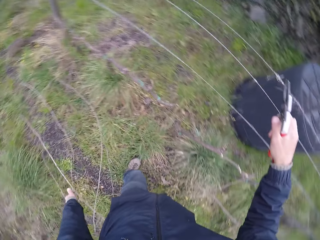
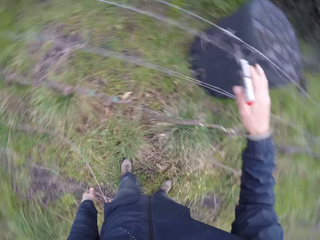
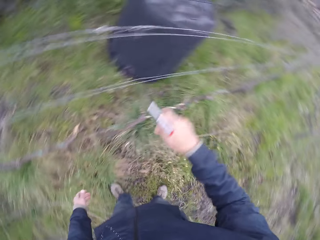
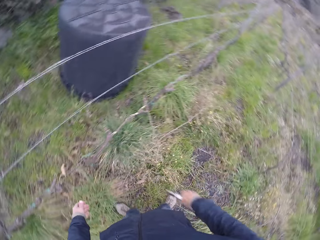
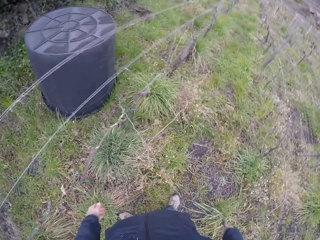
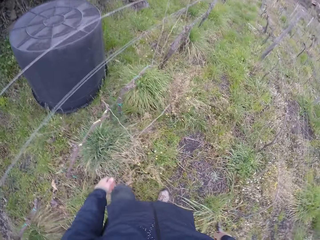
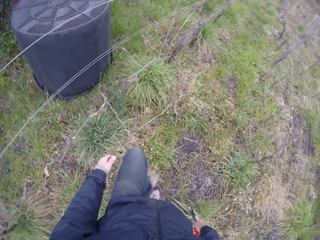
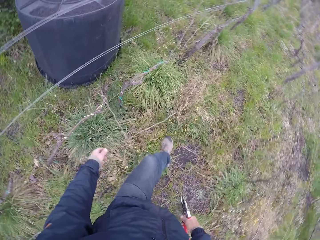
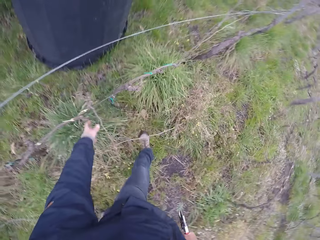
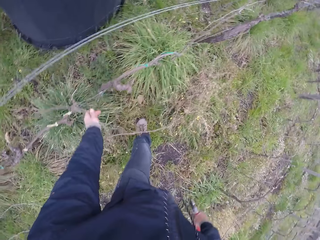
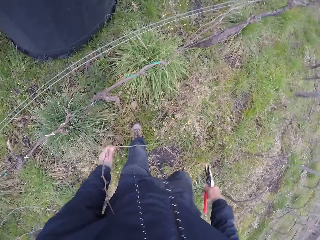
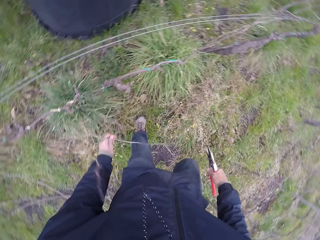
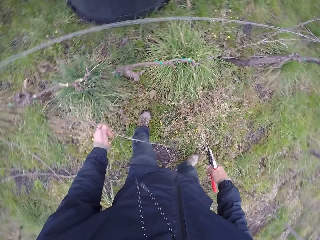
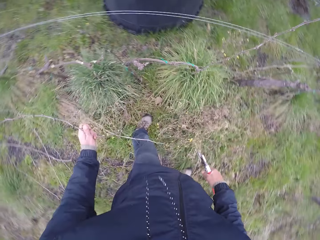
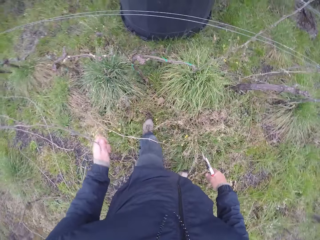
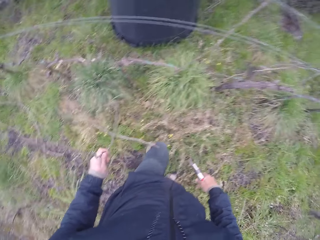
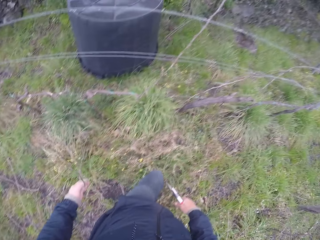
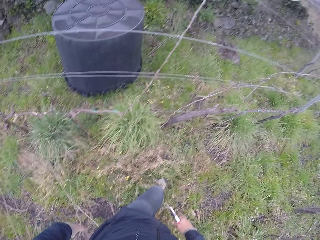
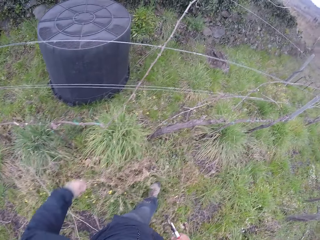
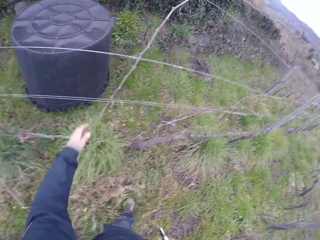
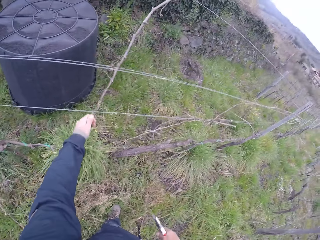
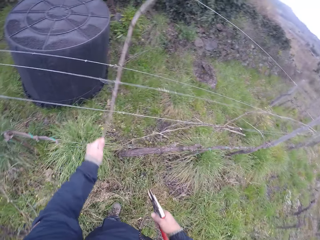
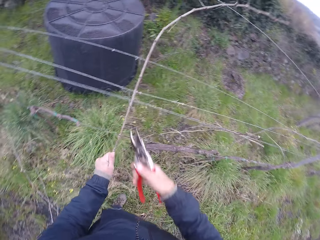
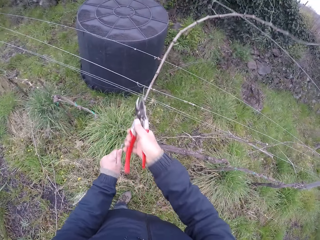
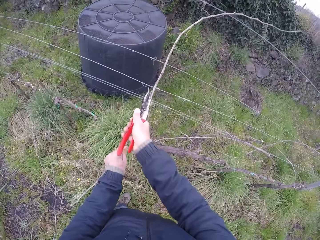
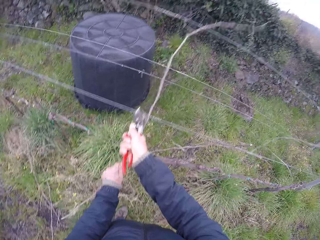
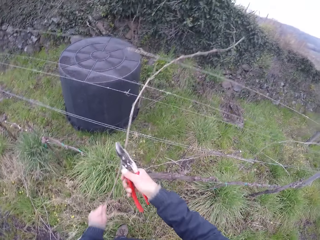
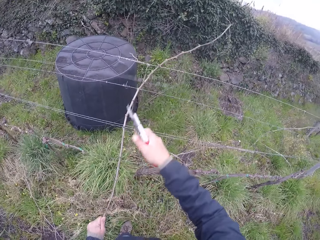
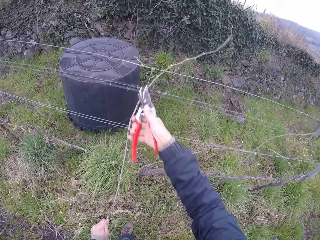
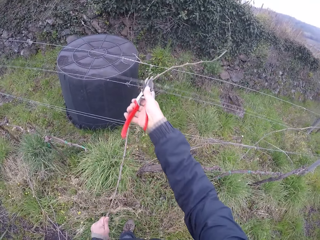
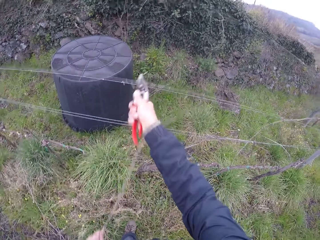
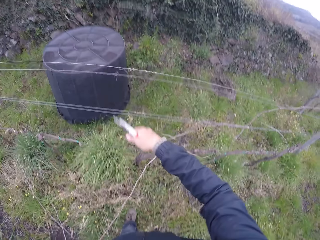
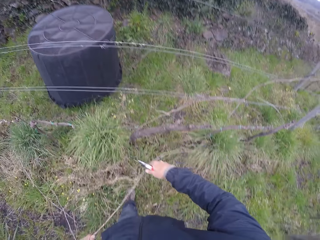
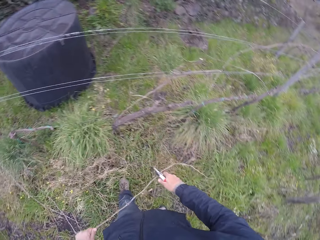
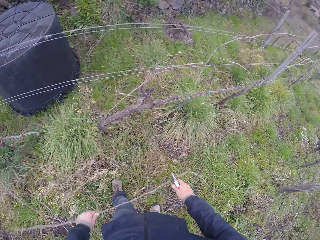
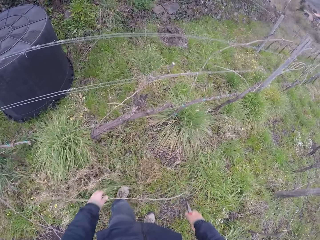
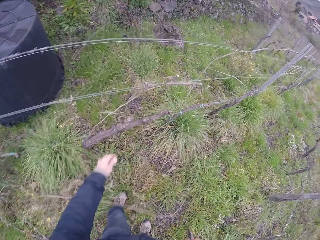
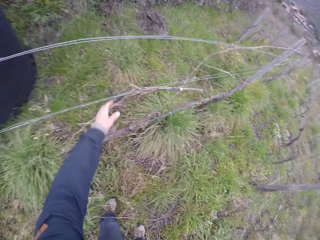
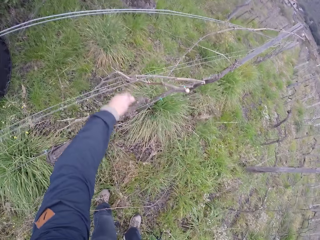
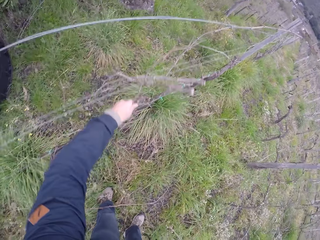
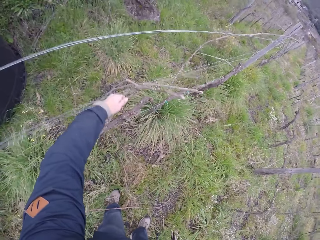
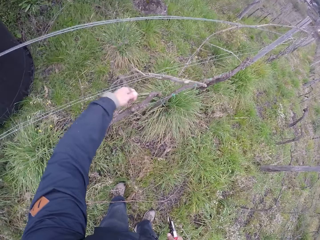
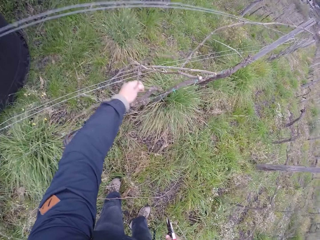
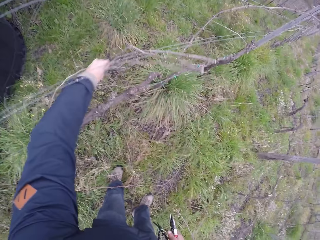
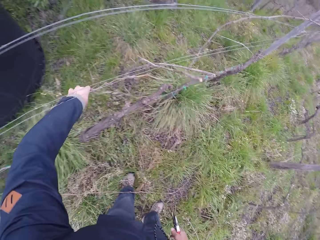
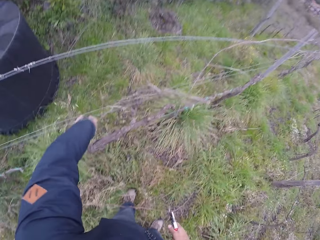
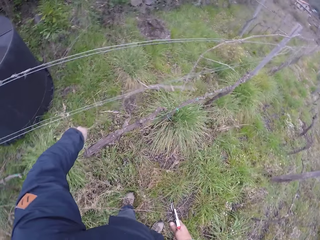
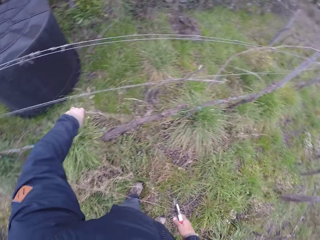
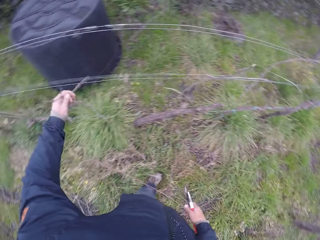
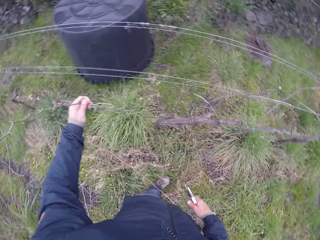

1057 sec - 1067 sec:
The camera wearer removes twigs from the barbed fence with his left hand. He grabs a twig. He drops the twig on the ground. He grabs a twig. He cuts the twig with the pruner in his right hand. He throws the twig to the ground. He removes twigs from the barbed fence with his left hand. He grabs a twig.

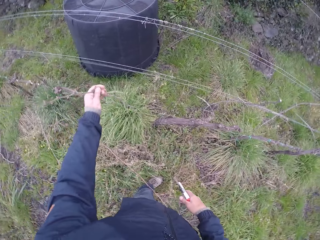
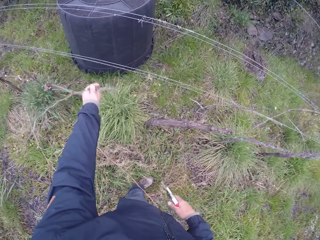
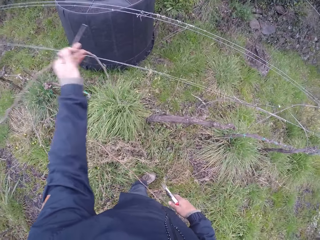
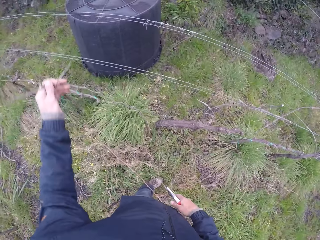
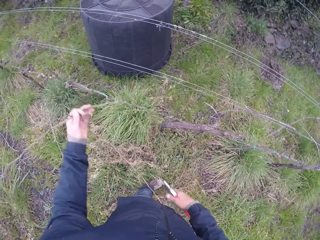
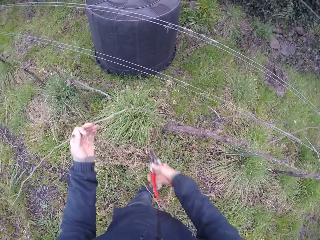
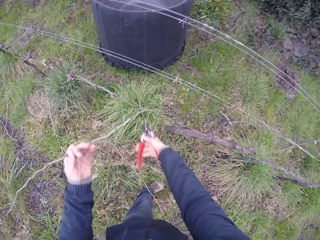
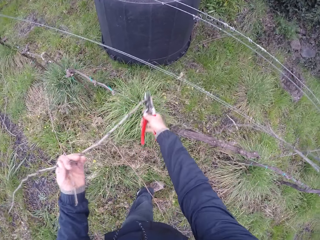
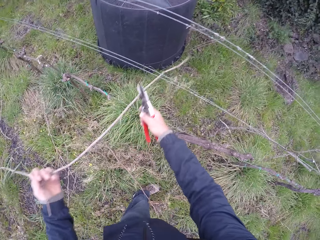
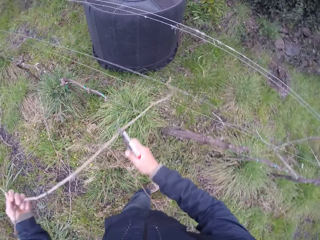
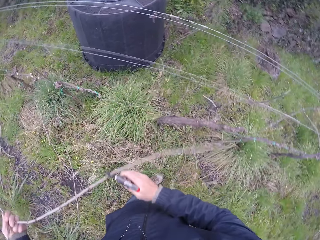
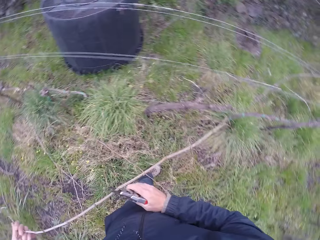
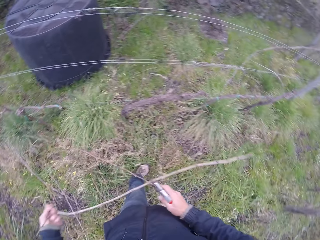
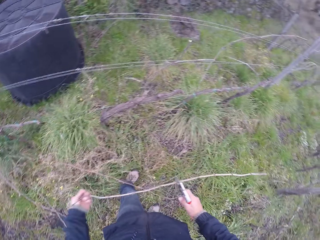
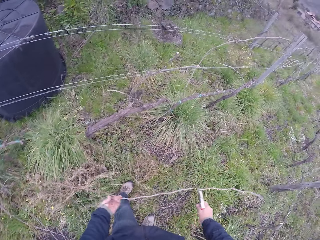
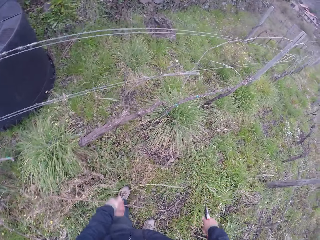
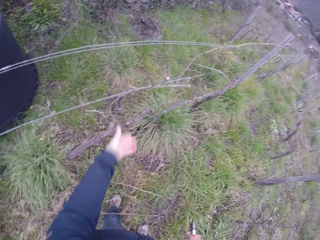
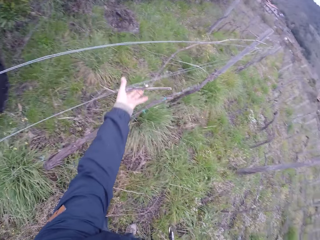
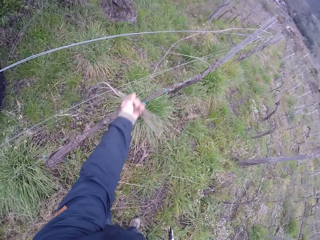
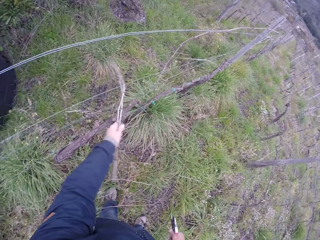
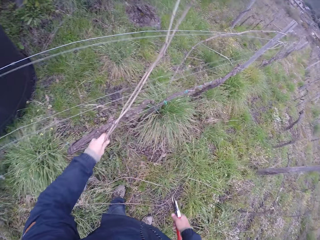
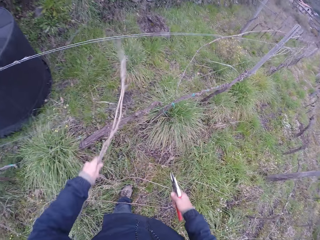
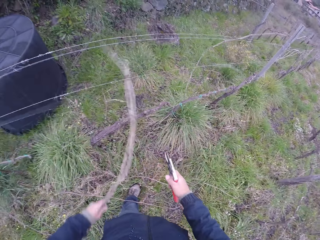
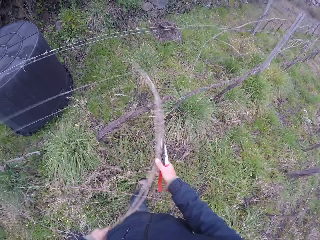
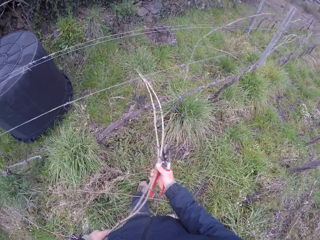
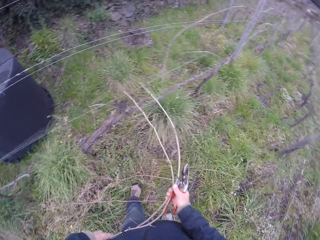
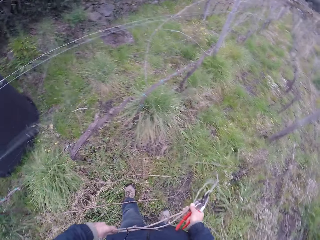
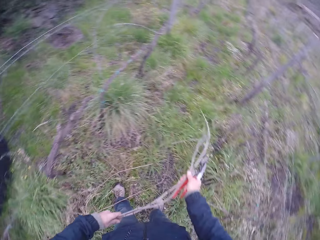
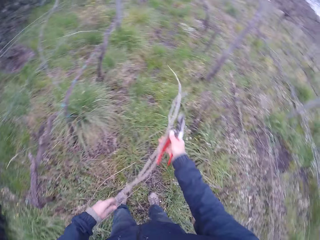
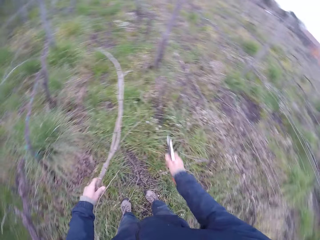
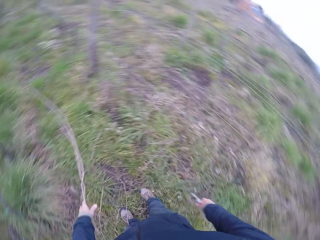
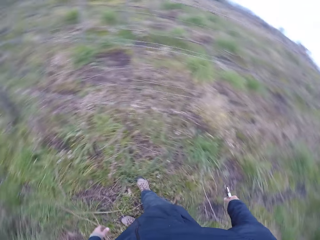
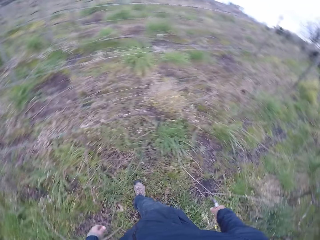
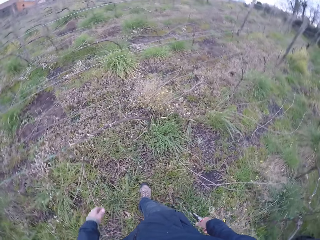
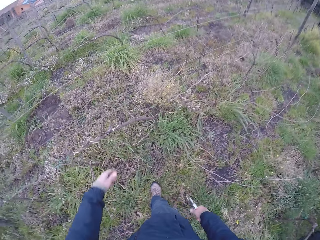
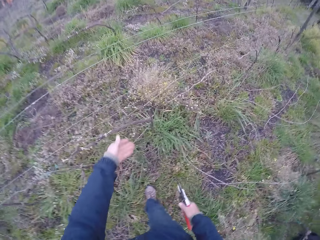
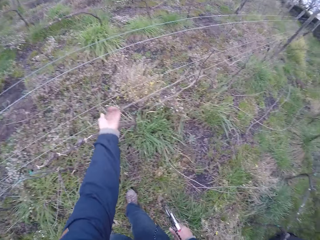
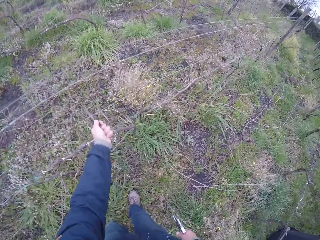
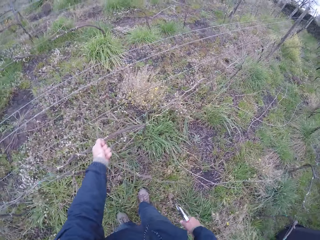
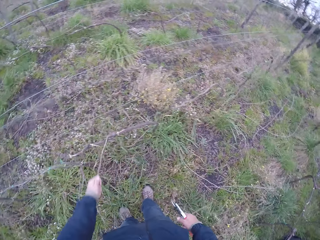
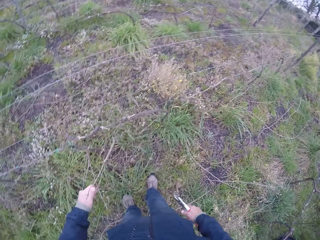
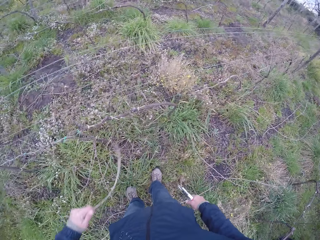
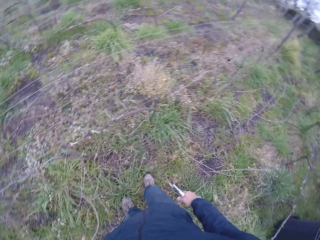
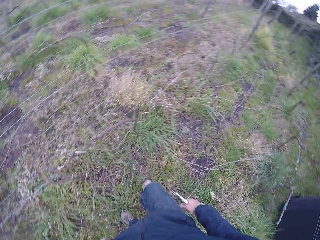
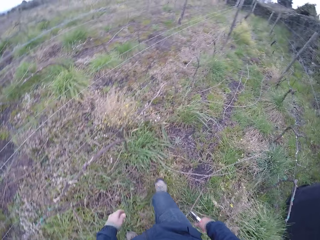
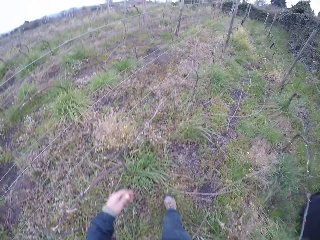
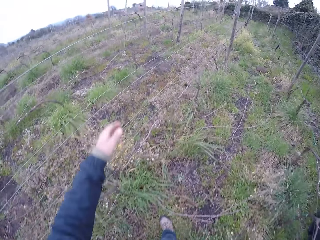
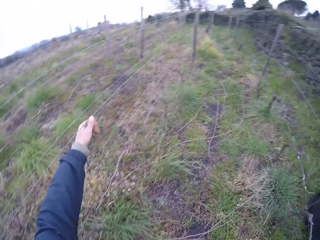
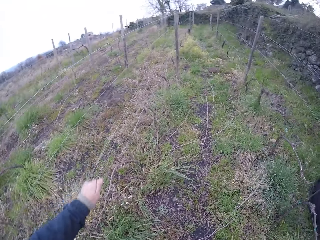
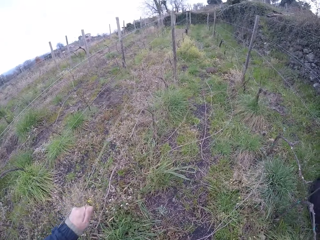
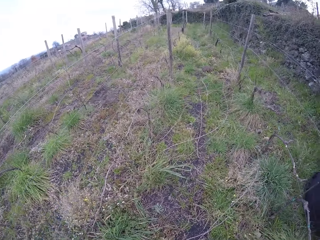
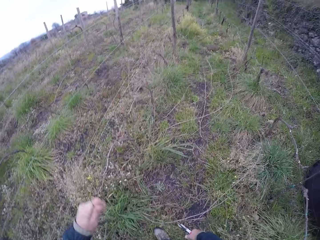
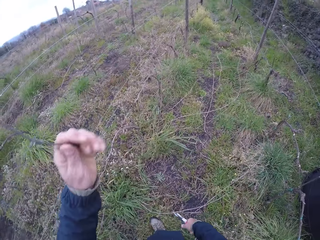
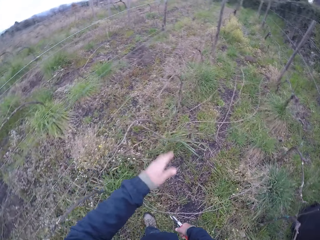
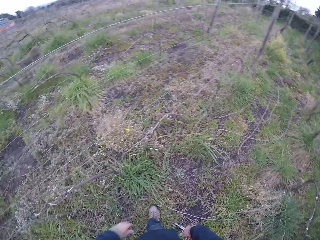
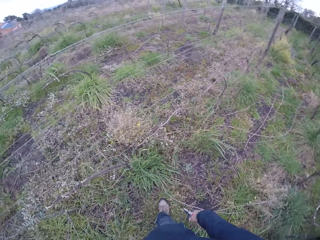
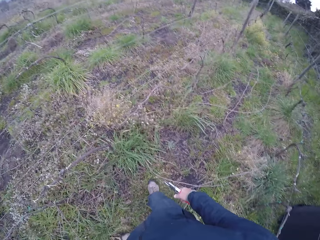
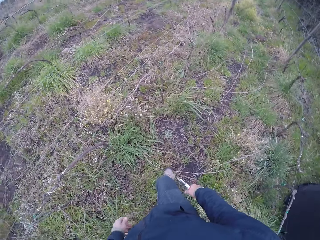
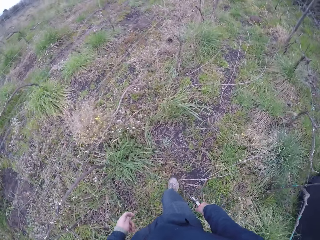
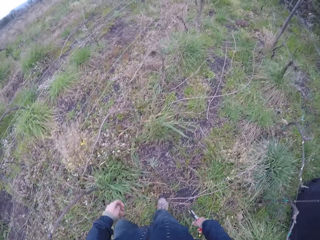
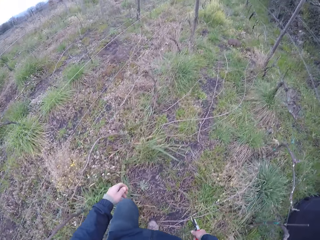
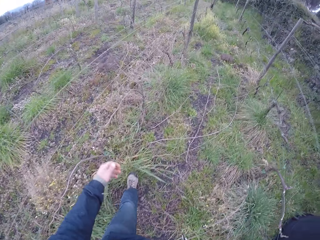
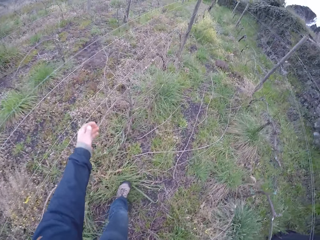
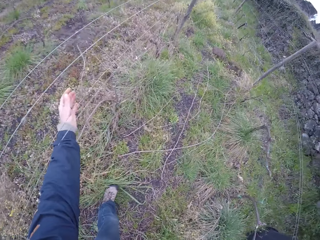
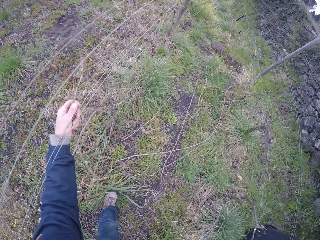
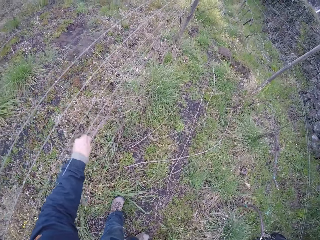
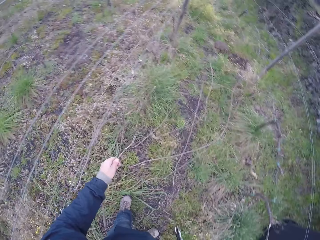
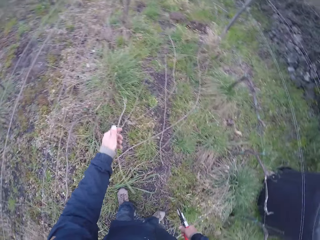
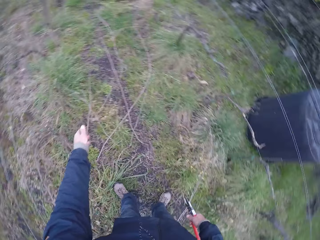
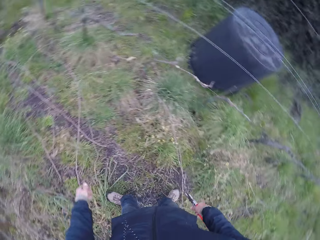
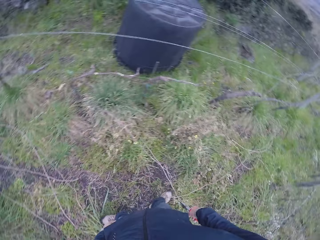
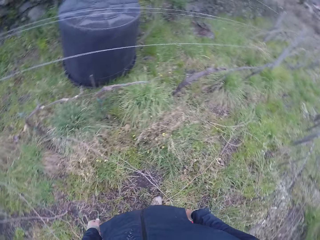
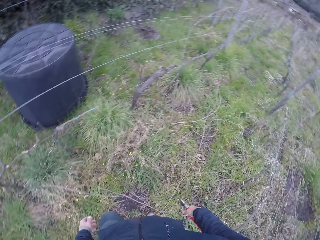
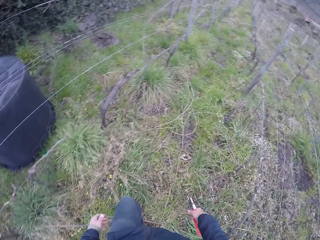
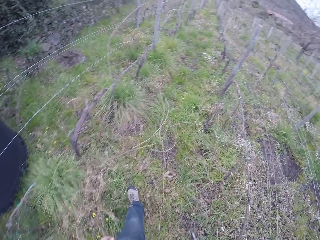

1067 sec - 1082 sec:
The camera wearer cuts the twig. They drop the twig on the ground. They grab a twig. They drop the twig on the ground. They grab a twig. They drop the twig on the ground. They grab a twig. They drop the twig on the ground. They grab a twig. They drop the twig on the ground.
